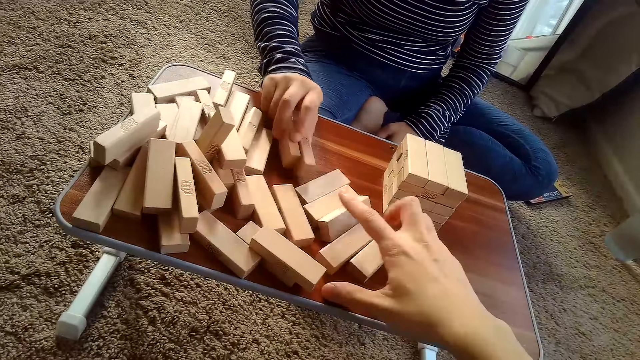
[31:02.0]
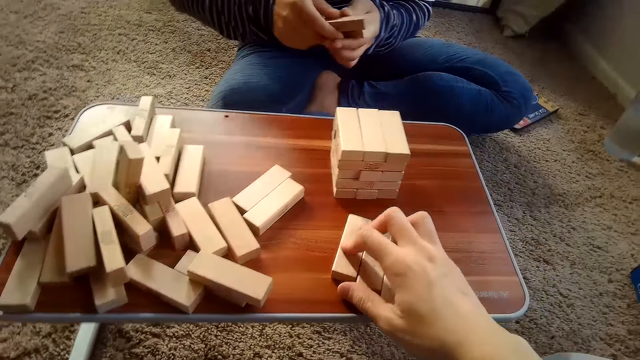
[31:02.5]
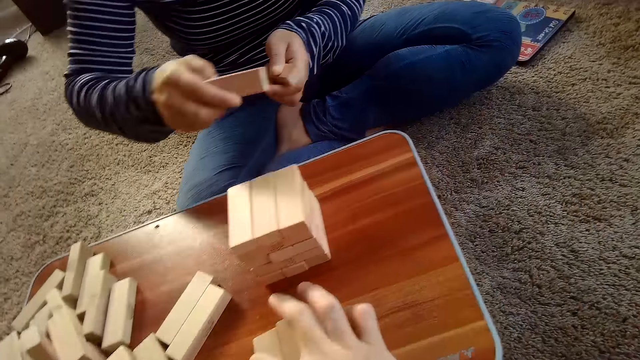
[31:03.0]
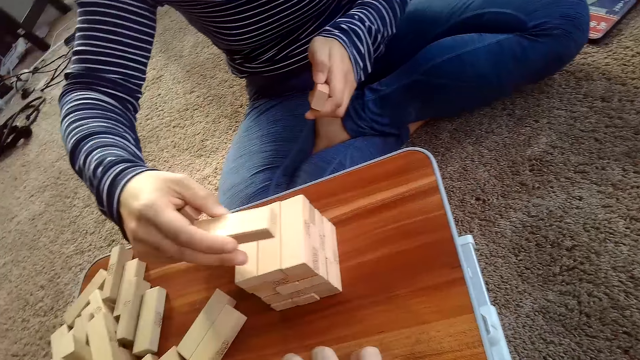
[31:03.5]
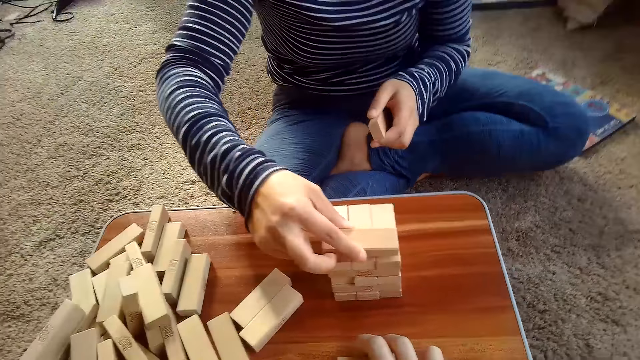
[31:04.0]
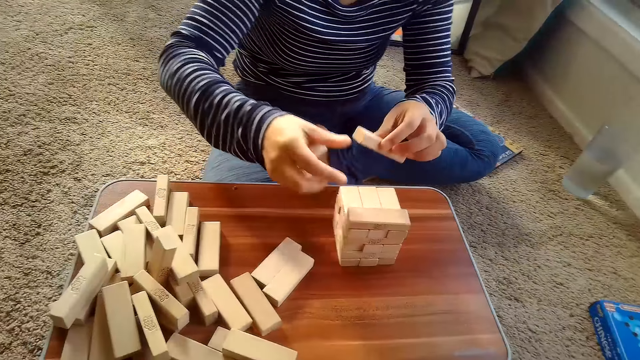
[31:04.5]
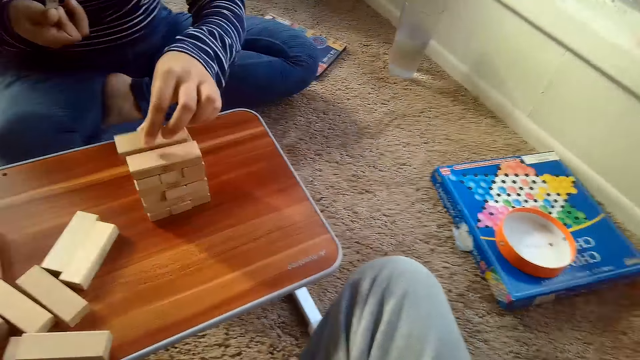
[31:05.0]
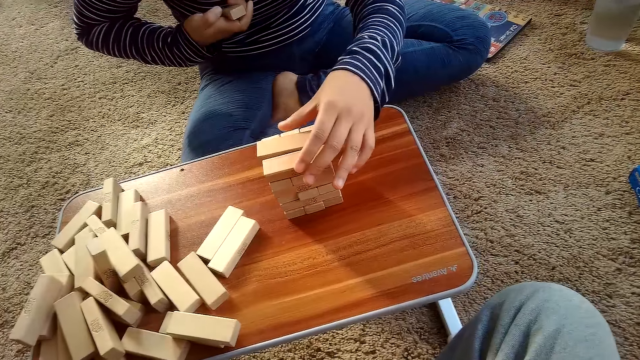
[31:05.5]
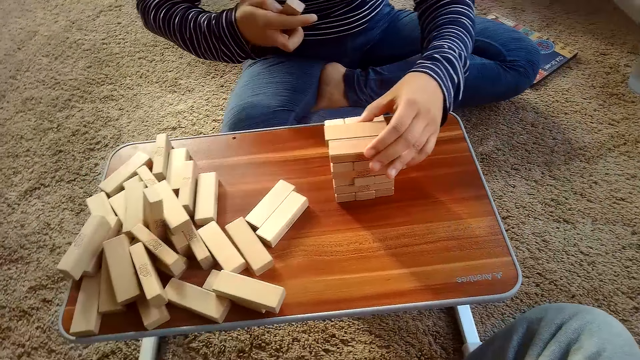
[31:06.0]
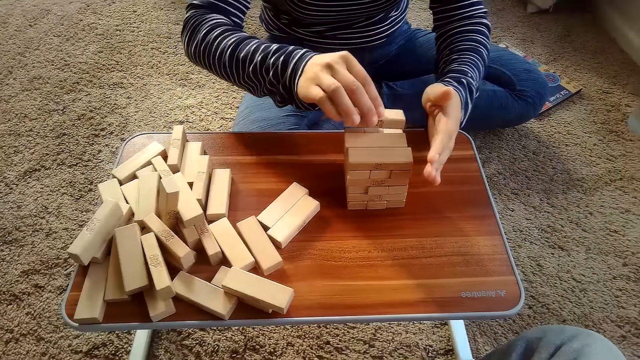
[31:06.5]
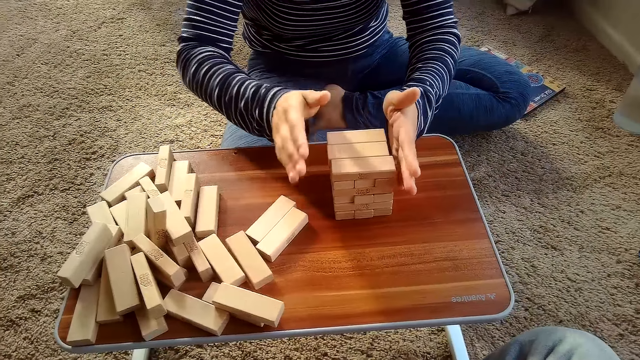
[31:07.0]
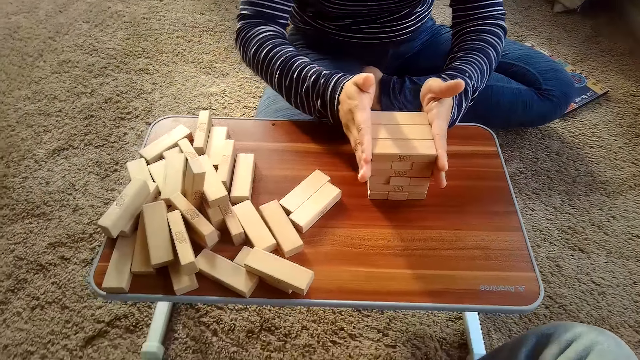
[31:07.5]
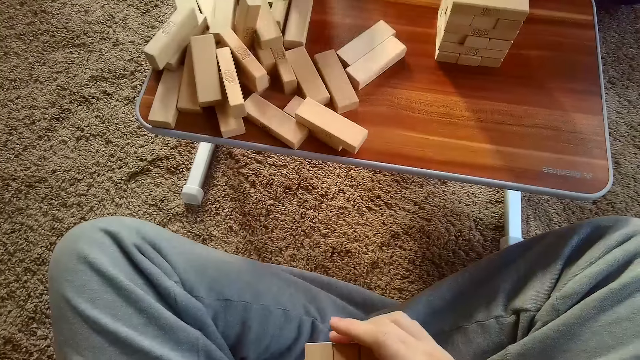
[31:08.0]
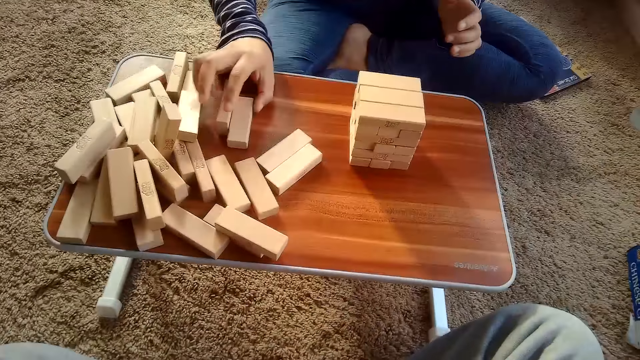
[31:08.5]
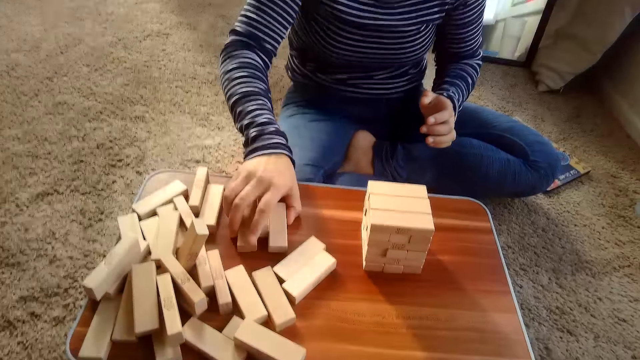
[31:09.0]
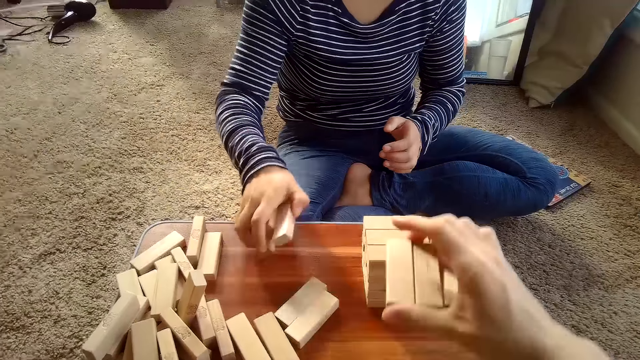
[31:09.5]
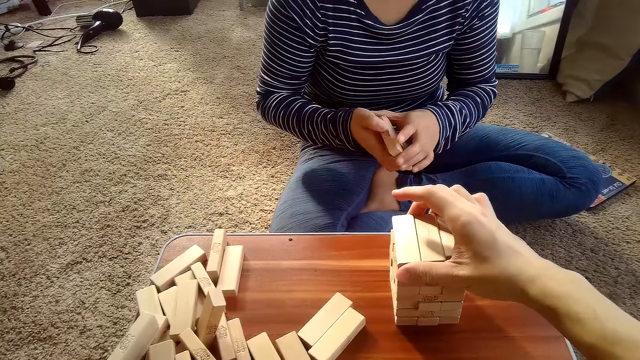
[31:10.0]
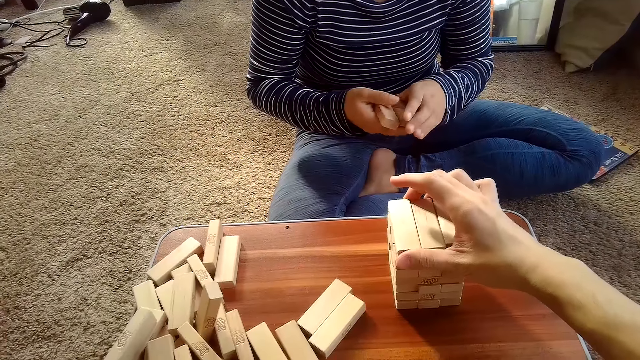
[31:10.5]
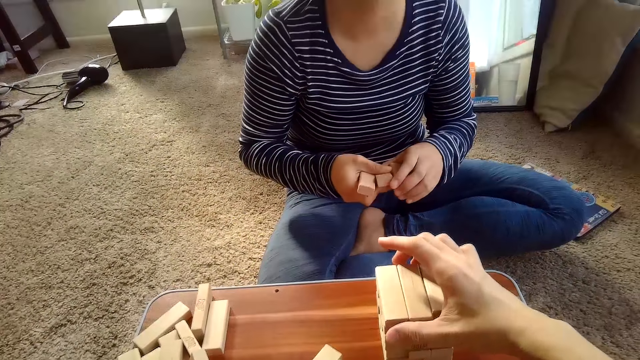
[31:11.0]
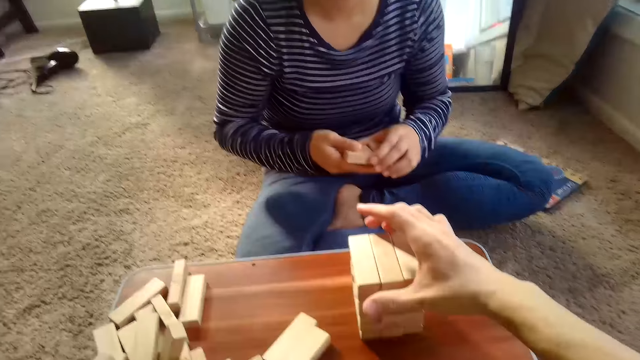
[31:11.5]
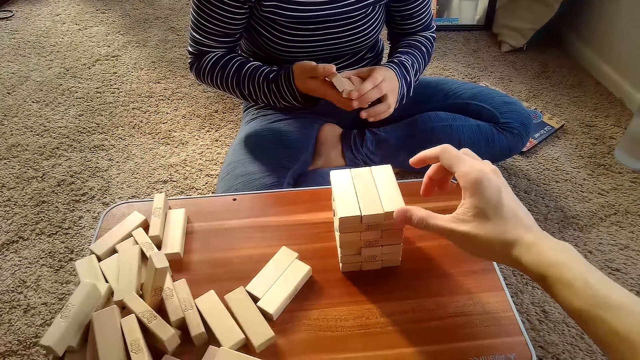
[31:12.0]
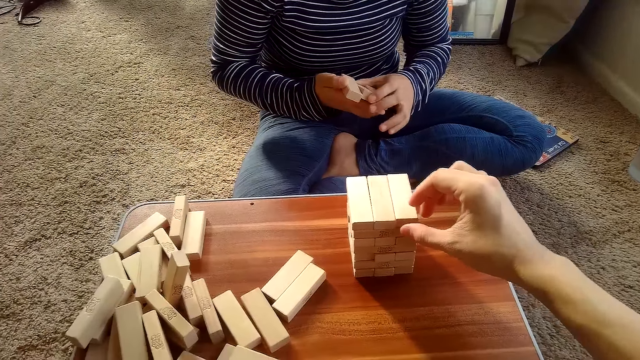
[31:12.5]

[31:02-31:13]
The camera wearer picks the playing blocks from the table. The camera wearer and the partner arrange the stack of jenga blocks with the jenga blocks on the table. The partner arranges the playing blocks. The partner picks the playing blocks from the table. The camera wearer arranges the building blocks.

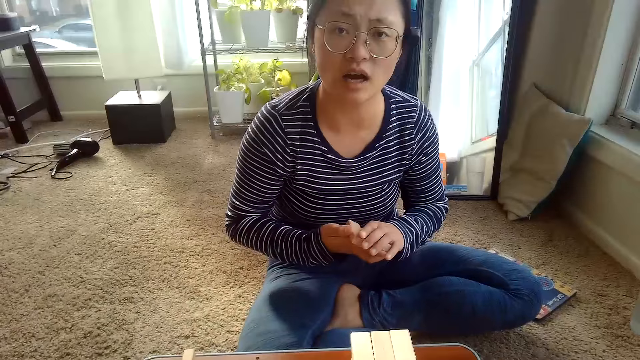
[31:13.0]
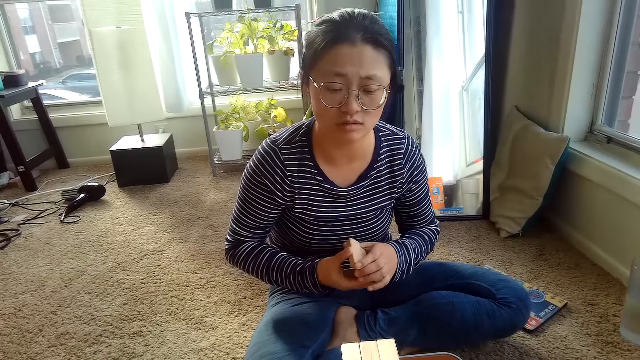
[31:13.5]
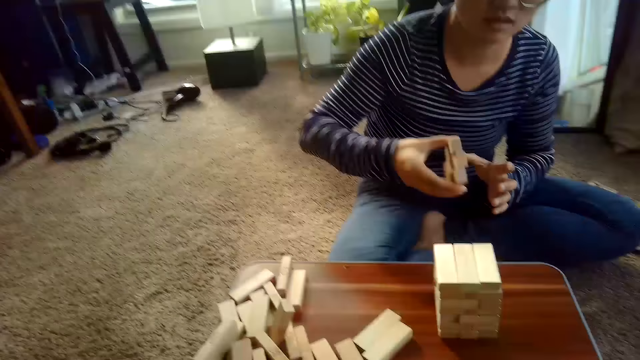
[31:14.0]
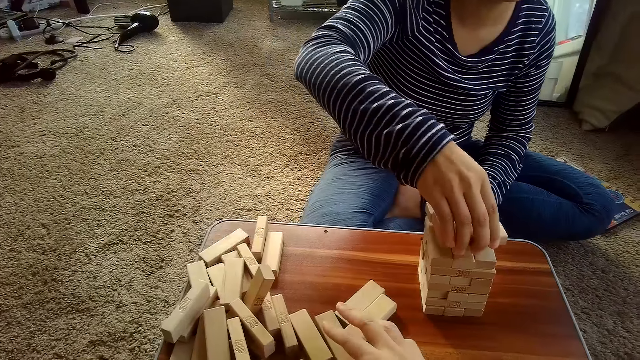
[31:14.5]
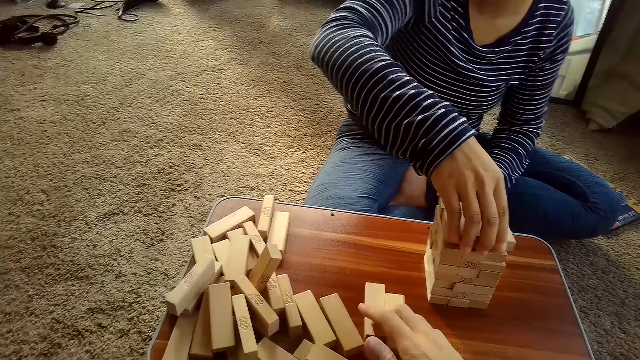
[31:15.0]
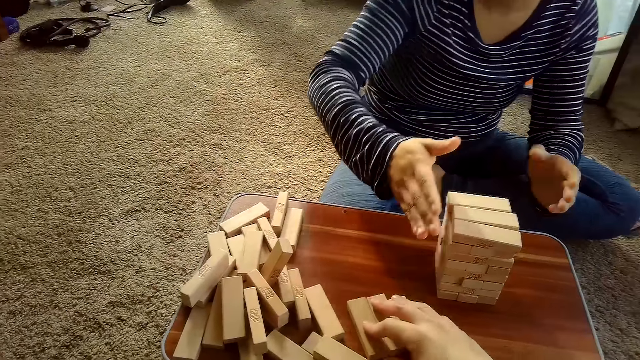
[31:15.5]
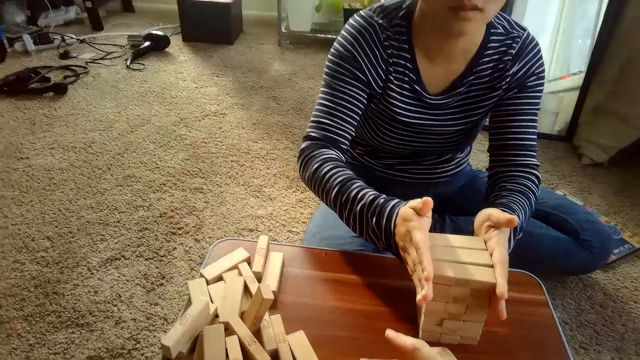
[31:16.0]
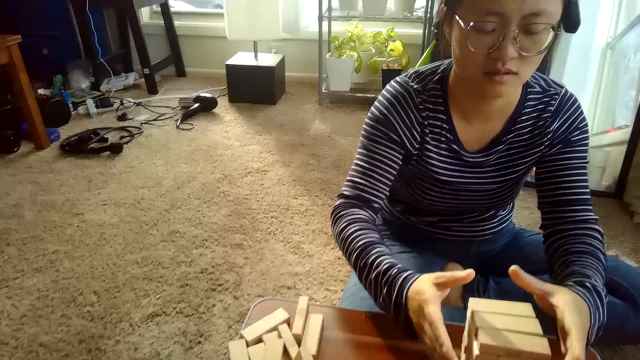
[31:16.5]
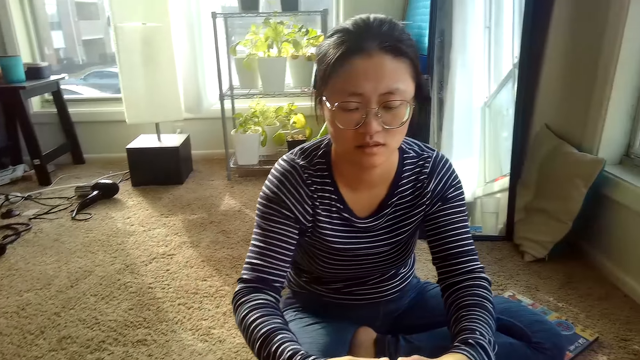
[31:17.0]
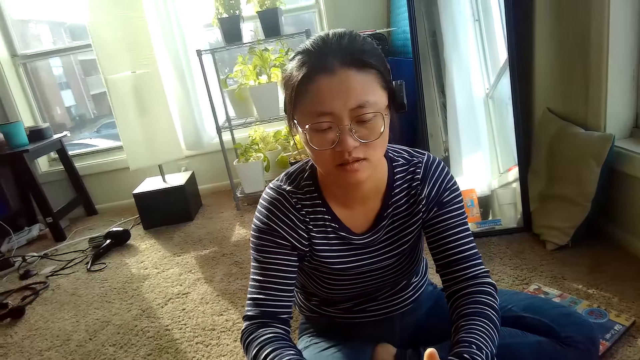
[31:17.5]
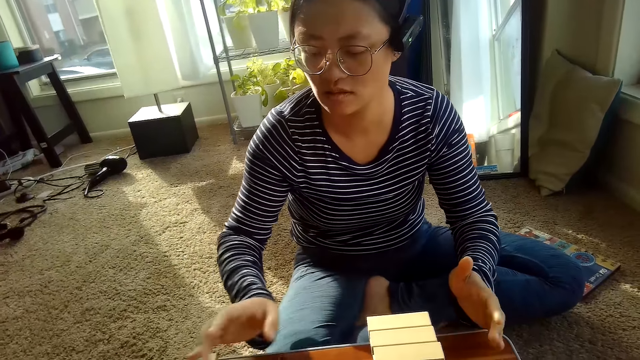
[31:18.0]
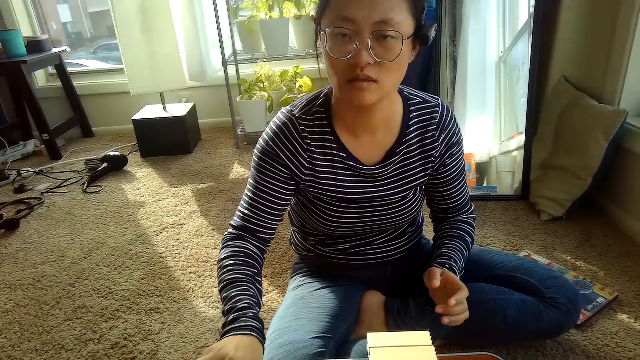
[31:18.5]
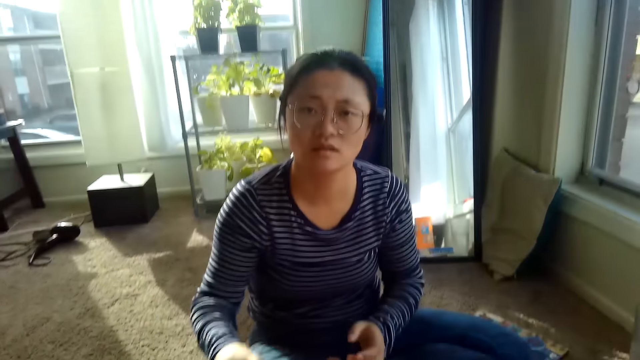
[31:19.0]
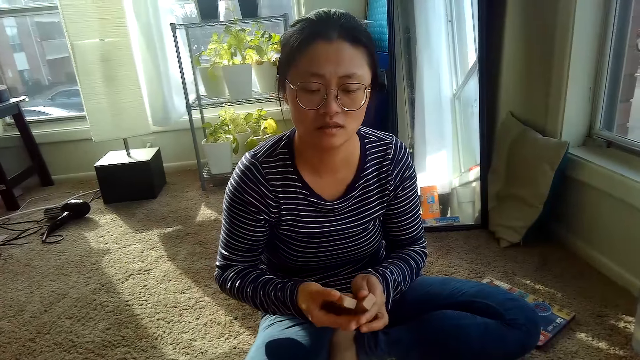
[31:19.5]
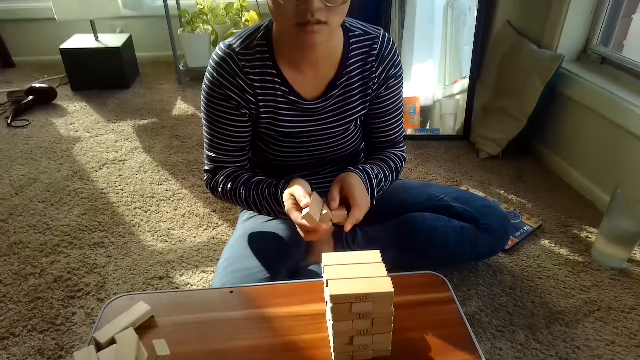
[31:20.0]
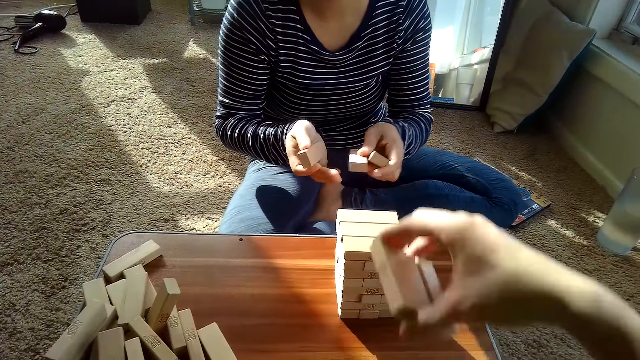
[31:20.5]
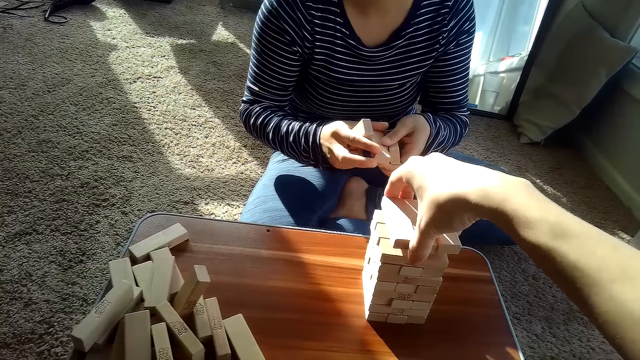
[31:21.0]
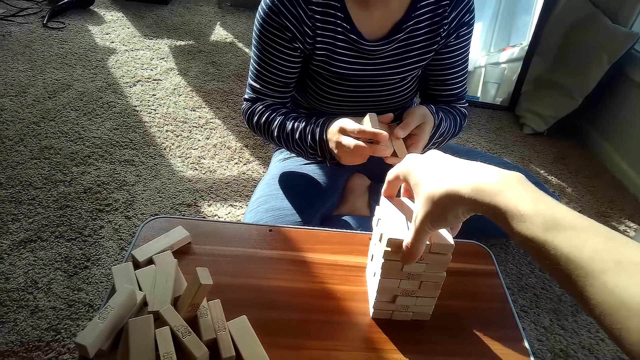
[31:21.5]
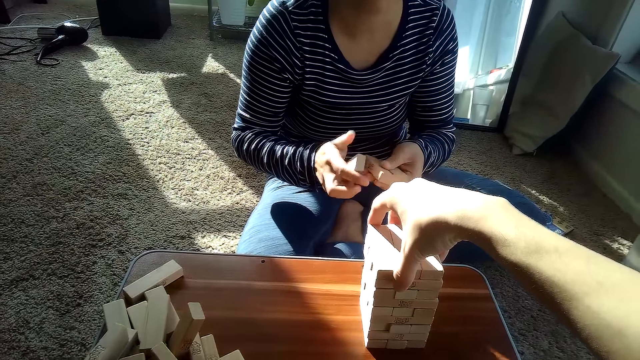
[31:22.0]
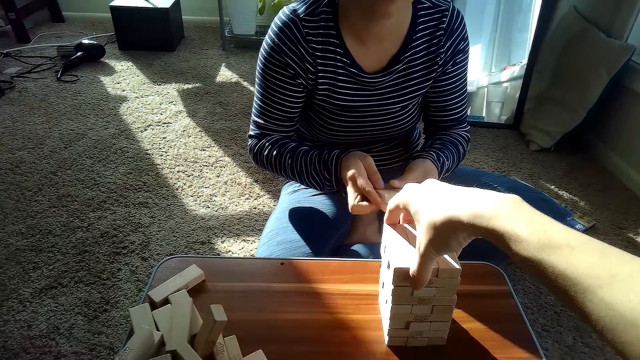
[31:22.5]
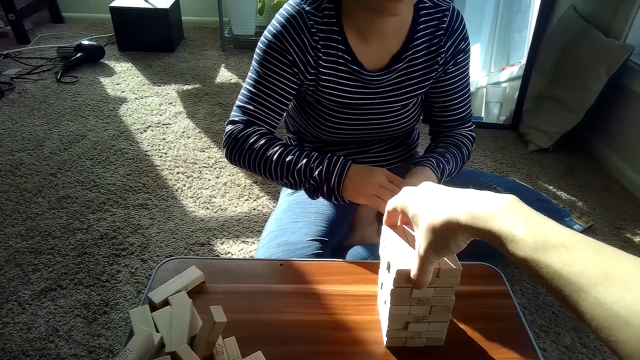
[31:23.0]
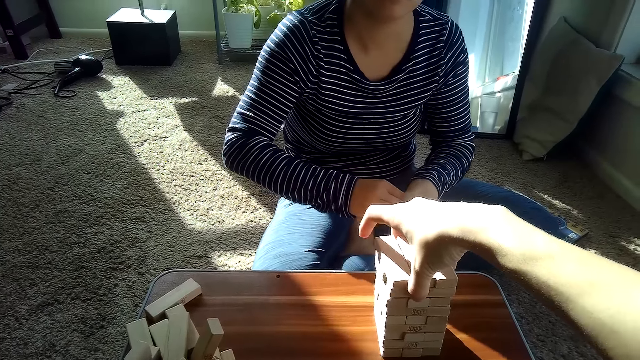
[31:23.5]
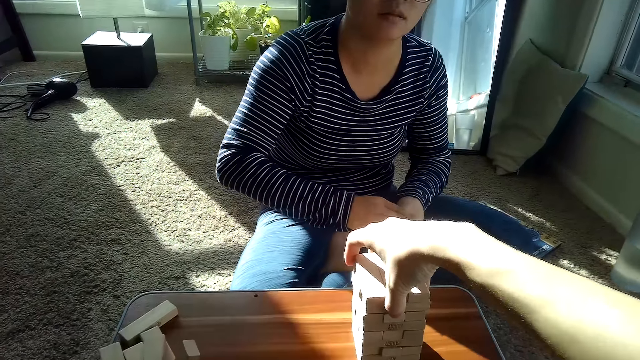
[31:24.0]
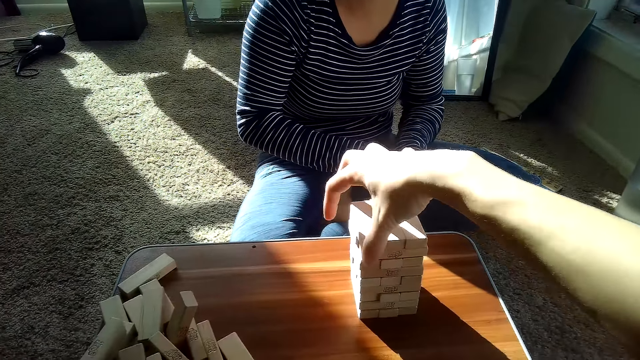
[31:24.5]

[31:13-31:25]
A person arranges the playing blocks. The camera wearer picks the playing blocks from the table. The person picks the playing blocks from the table. The camera wearer arranges the building blocks.
